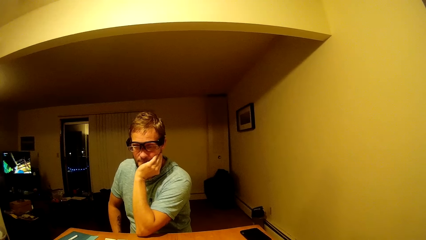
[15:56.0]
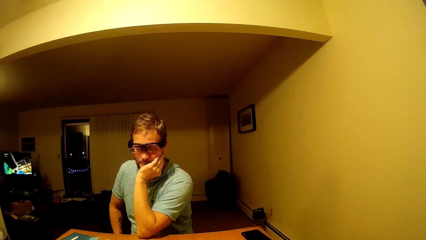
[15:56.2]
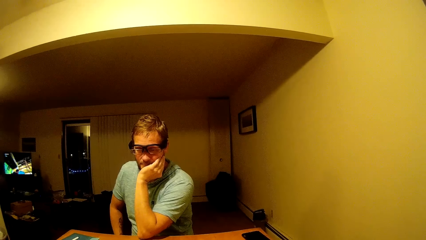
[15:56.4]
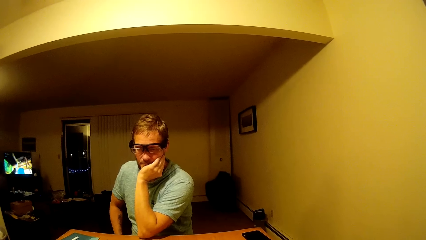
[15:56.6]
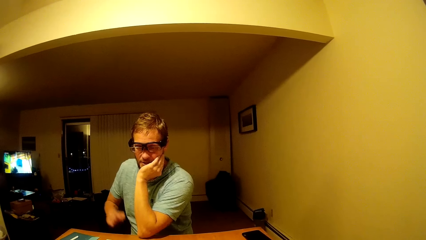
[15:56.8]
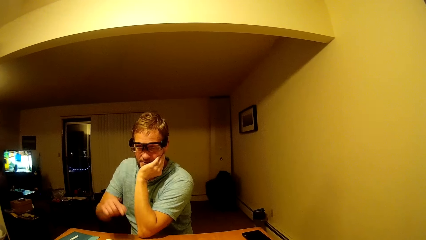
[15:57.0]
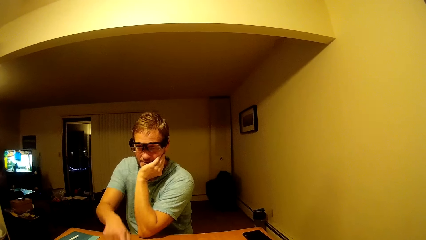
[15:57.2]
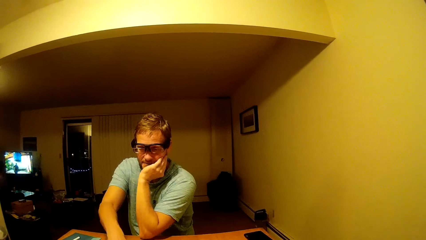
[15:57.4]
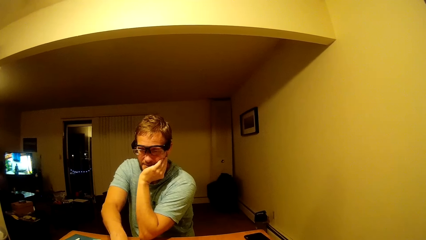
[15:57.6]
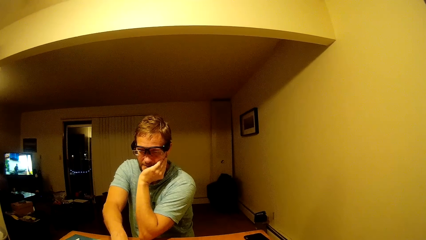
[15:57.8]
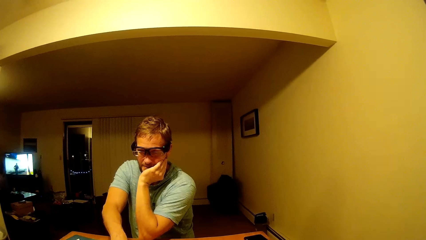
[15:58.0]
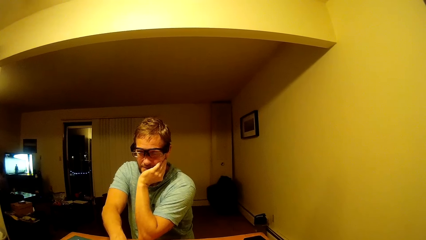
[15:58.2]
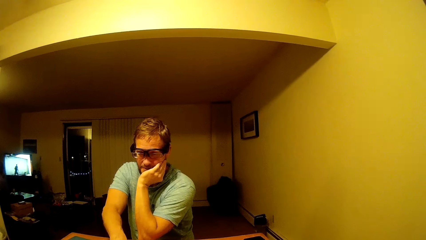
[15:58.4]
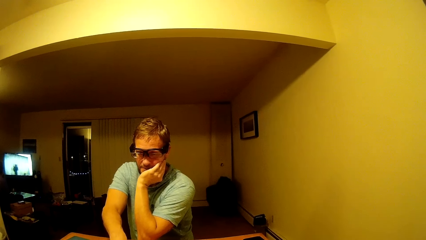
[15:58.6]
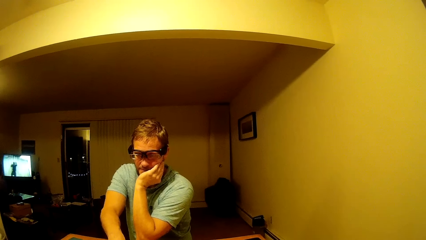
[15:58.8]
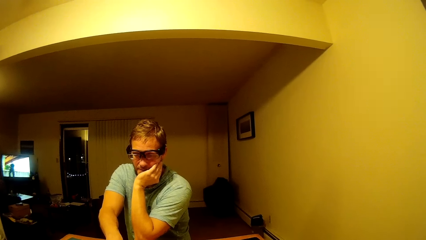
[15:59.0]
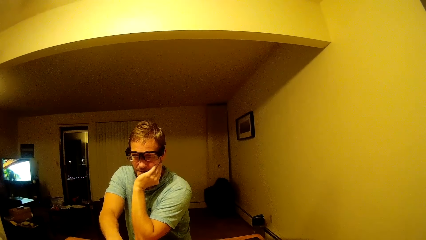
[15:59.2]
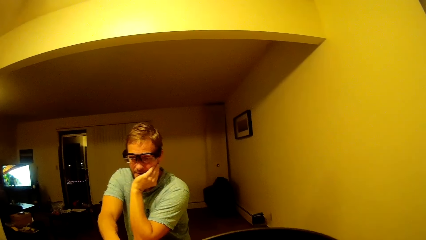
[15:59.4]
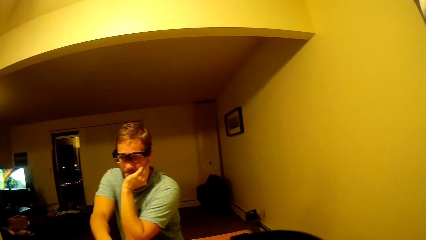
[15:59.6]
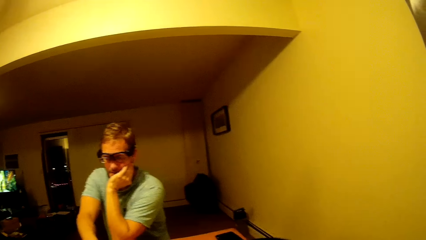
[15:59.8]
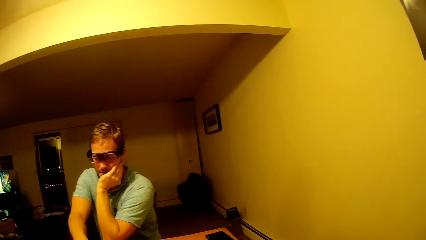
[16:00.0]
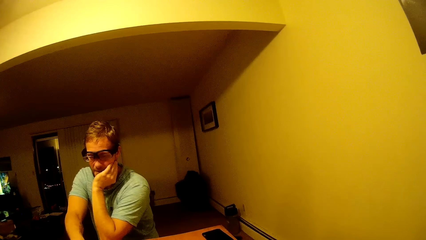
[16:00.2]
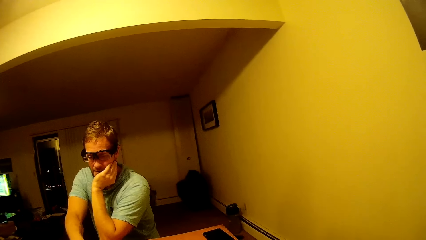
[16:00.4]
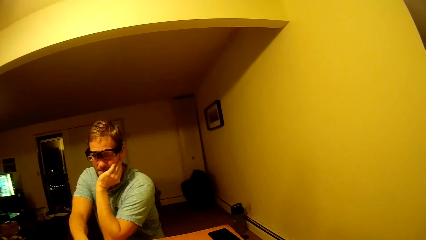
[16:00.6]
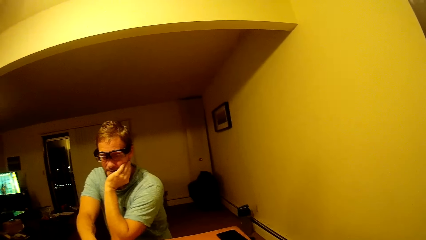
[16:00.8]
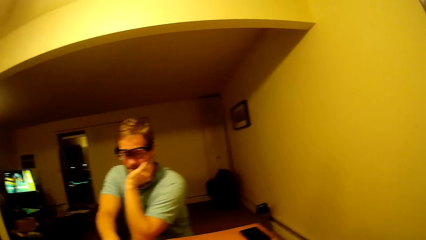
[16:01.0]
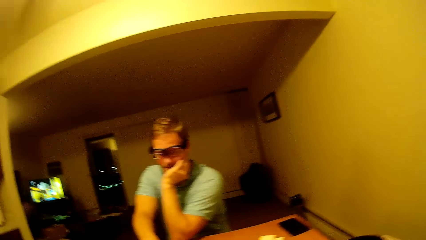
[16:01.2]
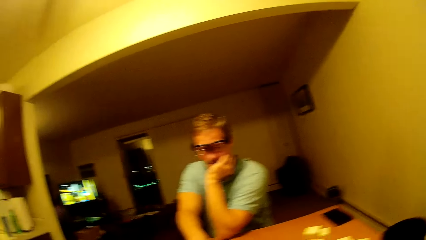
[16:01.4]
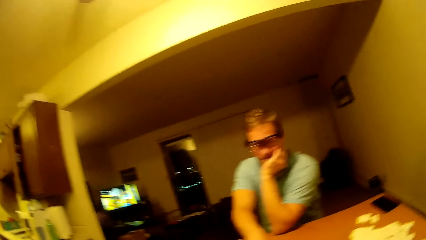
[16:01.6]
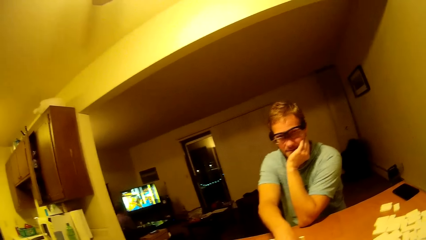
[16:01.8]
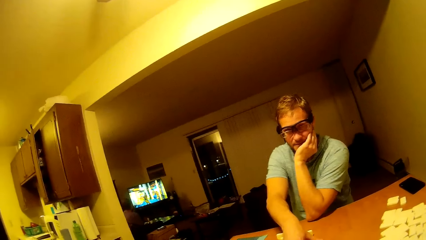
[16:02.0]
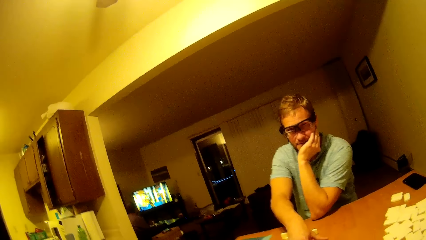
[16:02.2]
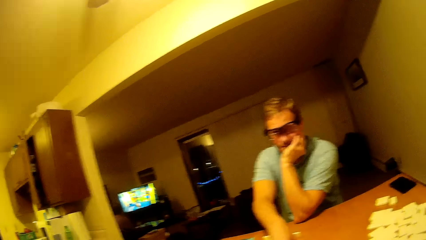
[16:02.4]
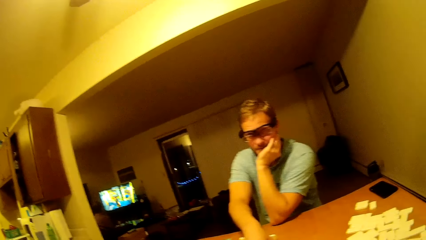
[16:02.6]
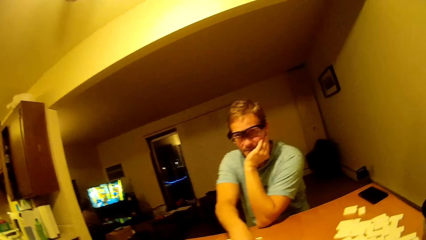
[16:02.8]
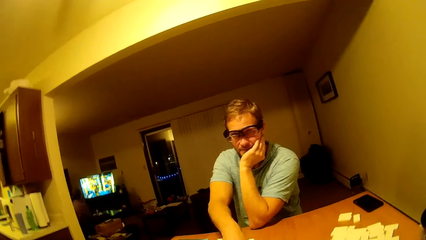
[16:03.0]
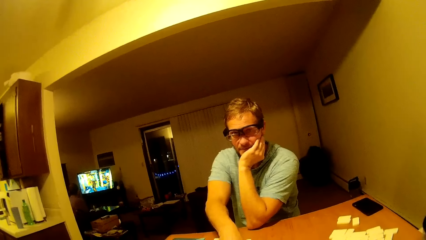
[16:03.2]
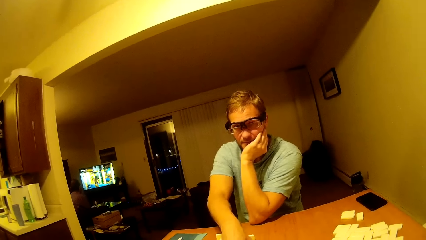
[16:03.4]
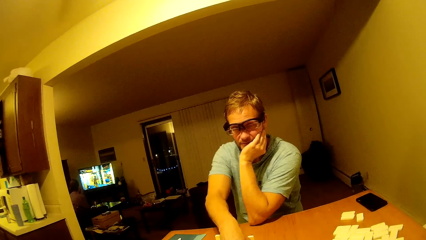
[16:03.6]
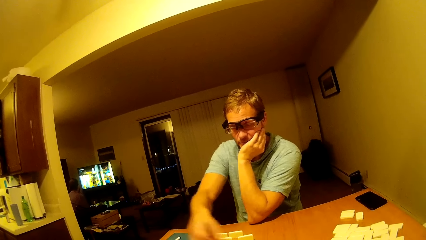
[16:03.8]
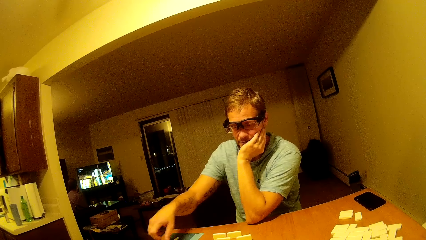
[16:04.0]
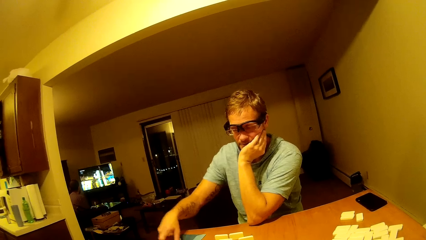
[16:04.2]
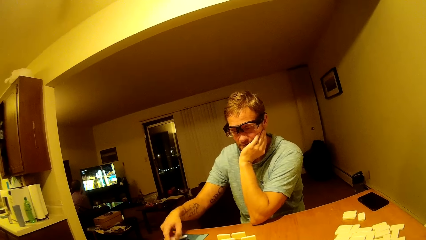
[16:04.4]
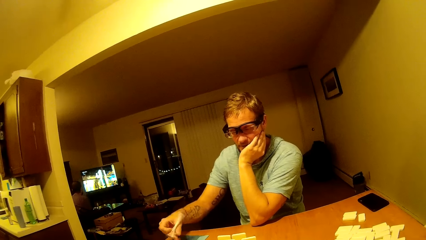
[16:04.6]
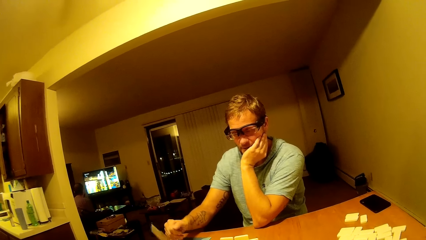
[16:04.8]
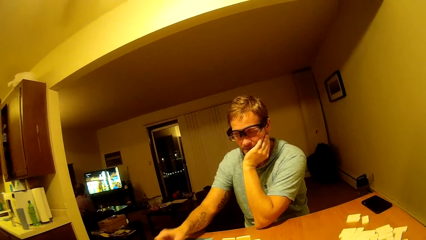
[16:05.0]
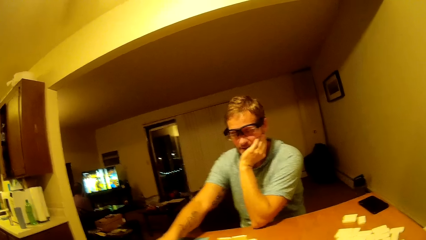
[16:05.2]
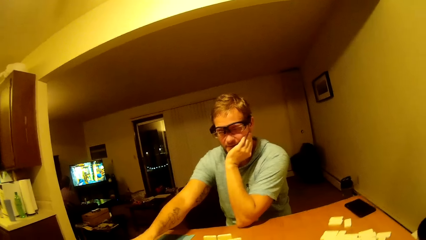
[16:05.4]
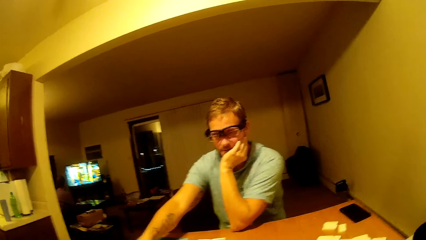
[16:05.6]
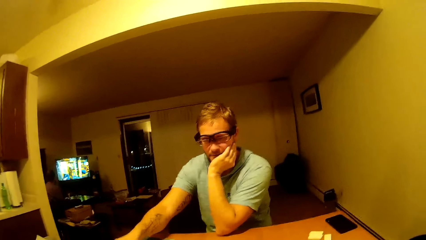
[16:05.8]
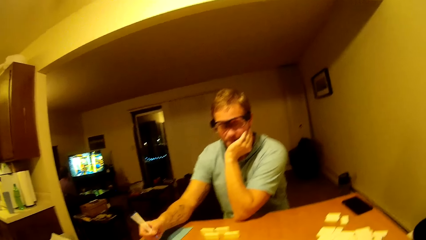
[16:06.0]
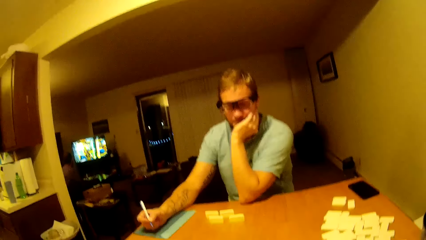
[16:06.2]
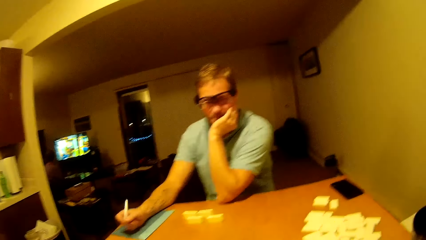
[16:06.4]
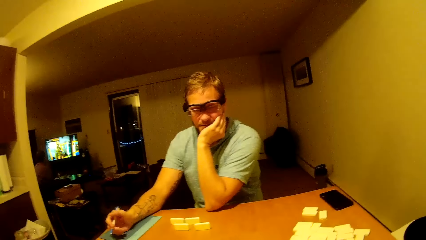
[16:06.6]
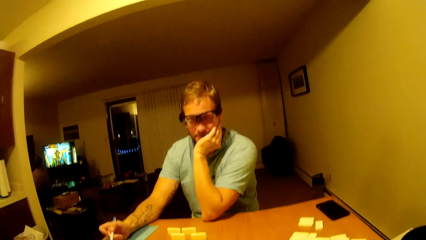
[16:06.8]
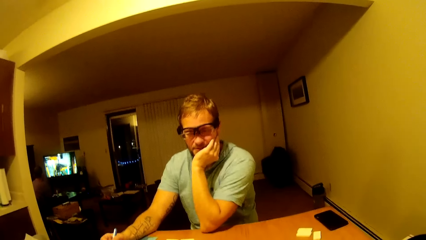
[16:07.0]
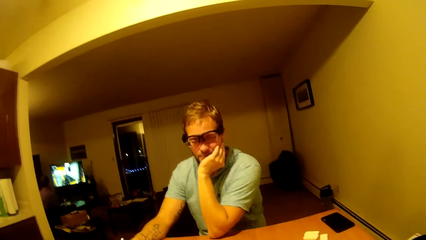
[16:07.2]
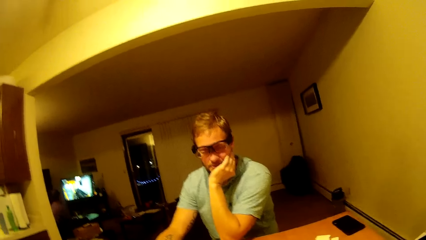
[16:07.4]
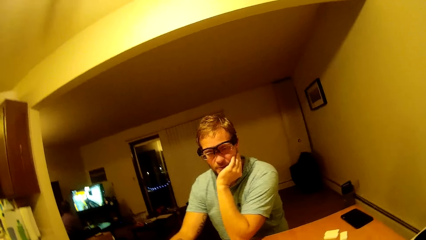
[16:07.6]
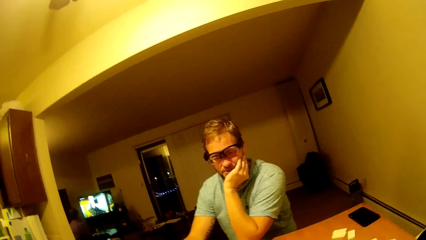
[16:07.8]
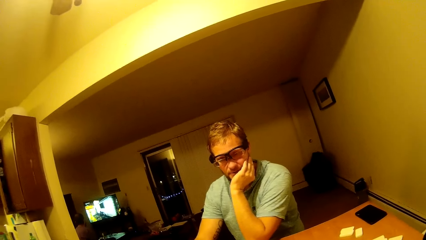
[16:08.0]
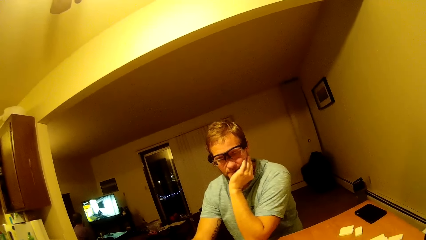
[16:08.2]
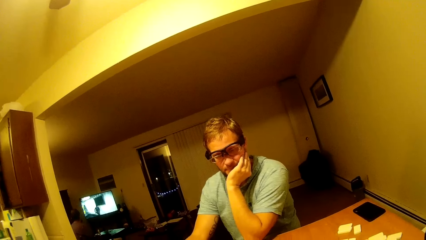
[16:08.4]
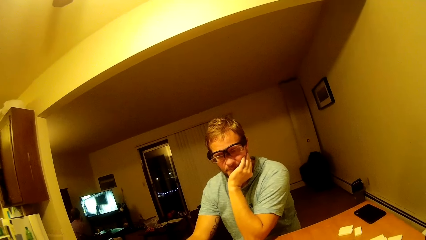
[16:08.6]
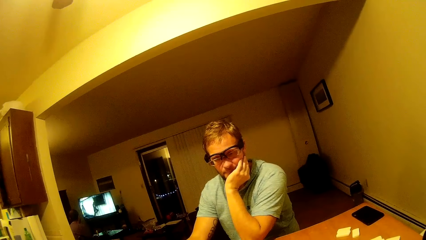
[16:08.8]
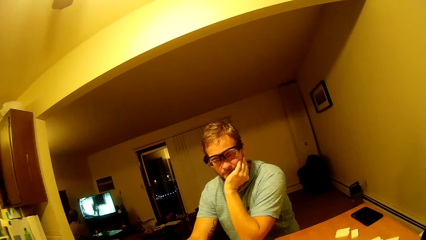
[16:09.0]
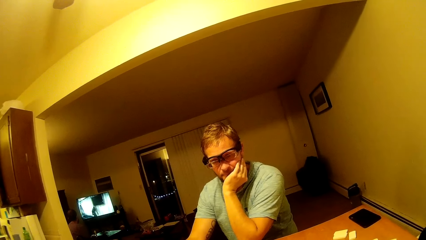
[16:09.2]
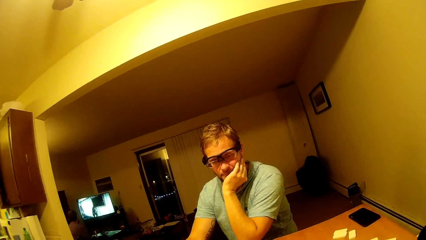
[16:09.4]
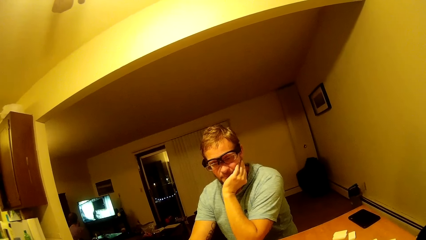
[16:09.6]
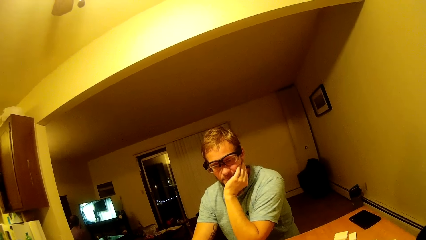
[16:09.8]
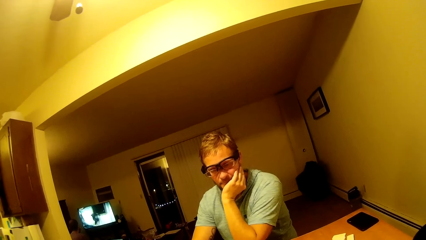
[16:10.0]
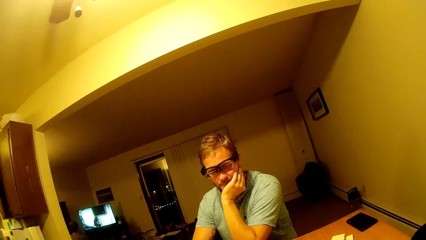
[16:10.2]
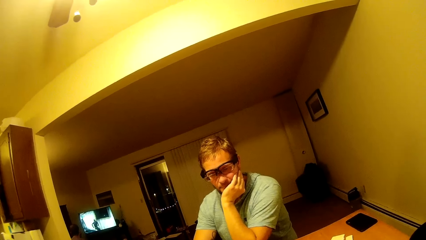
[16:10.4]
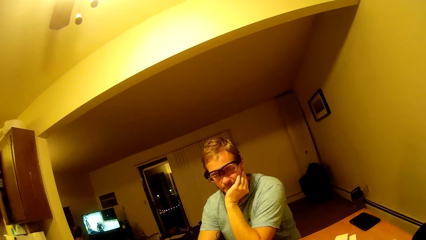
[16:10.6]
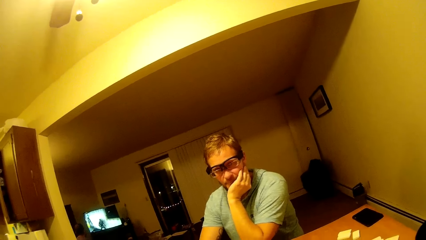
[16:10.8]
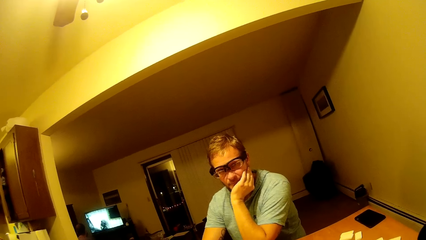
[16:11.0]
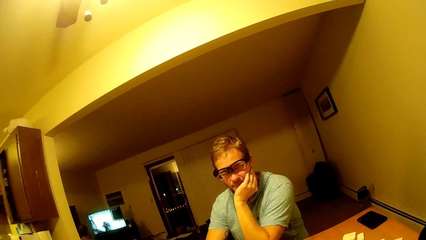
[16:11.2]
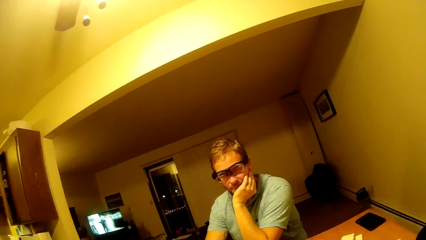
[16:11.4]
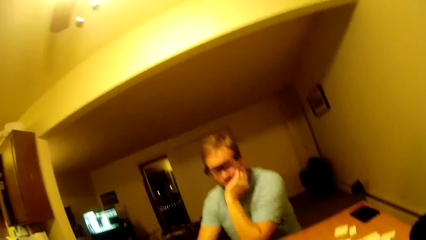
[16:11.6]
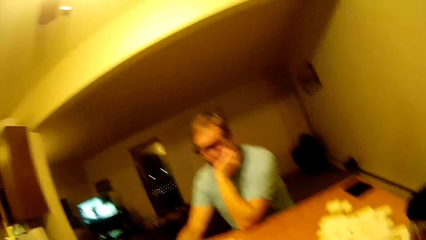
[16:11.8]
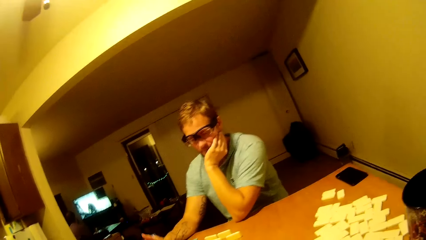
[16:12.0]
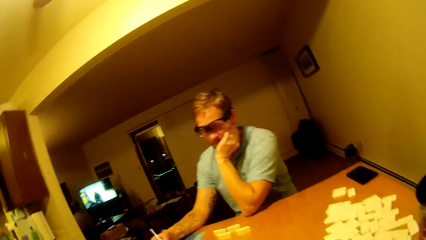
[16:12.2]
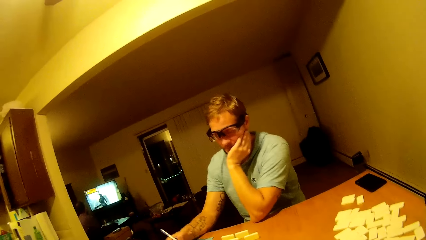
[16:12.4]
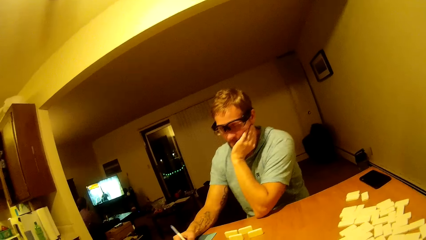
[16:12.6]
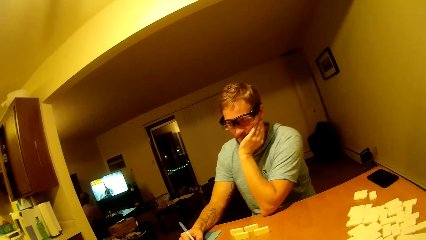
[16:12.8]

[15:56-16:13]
A man places his hand on the table. The man plays mahjong. The man picks a pen from the table. The man drops the pen on the table. The man picks the pen from the table. The camera wearer talks to the man.
